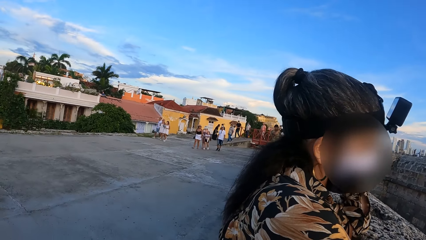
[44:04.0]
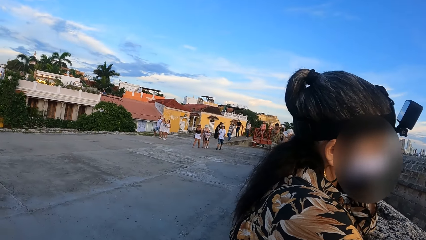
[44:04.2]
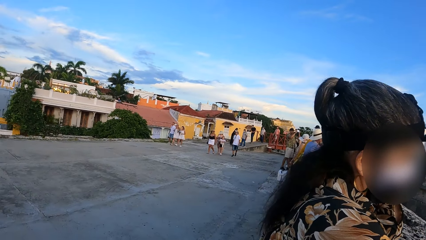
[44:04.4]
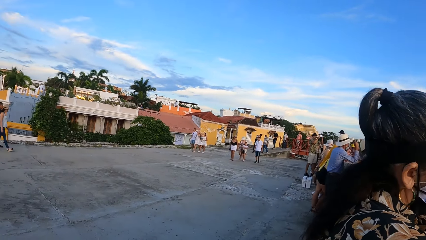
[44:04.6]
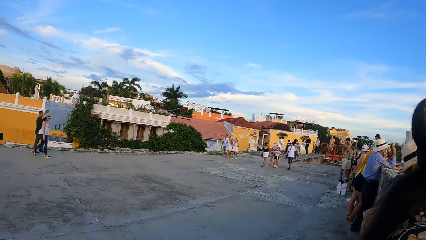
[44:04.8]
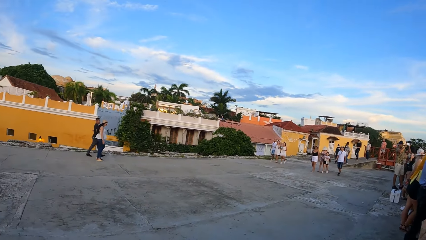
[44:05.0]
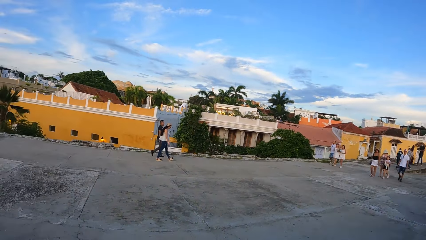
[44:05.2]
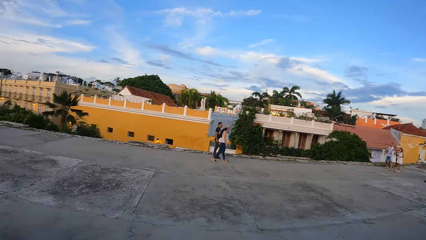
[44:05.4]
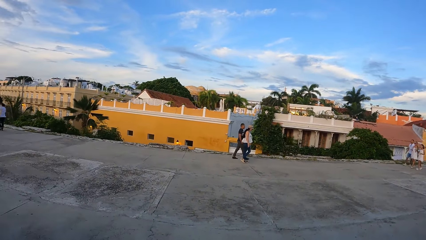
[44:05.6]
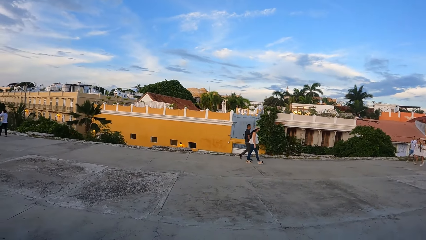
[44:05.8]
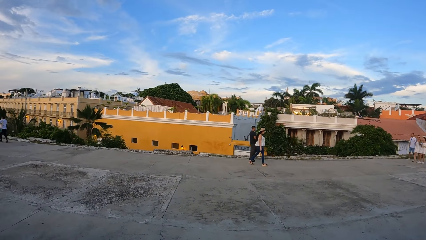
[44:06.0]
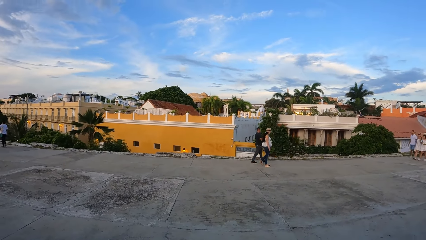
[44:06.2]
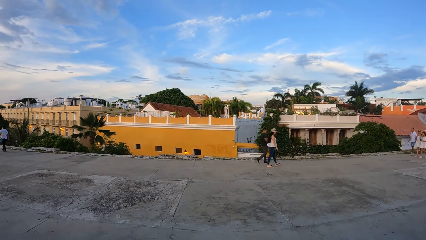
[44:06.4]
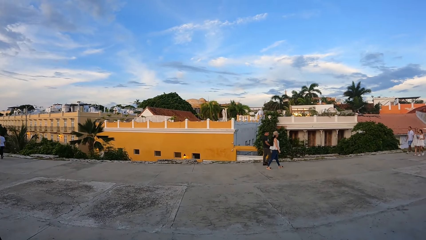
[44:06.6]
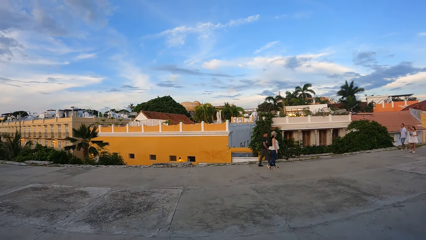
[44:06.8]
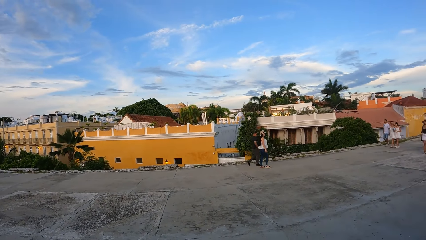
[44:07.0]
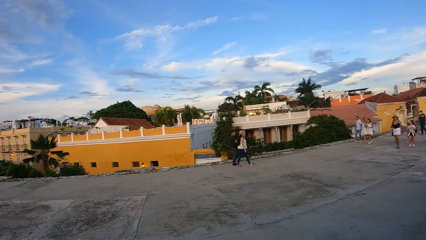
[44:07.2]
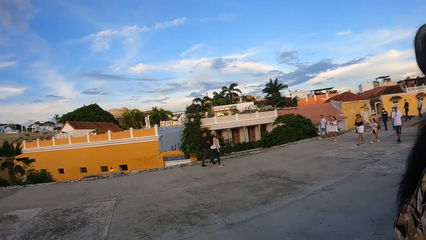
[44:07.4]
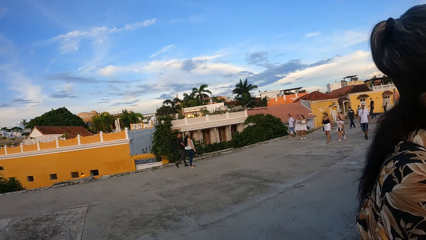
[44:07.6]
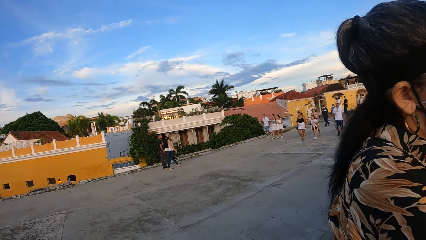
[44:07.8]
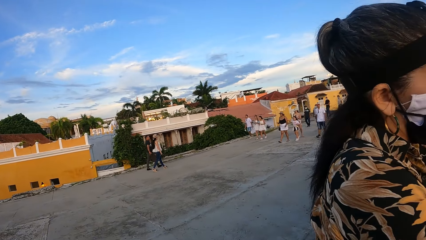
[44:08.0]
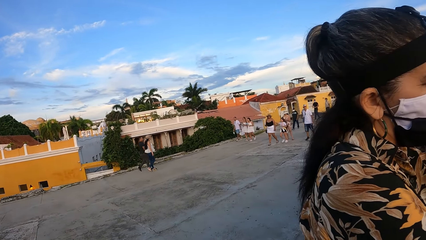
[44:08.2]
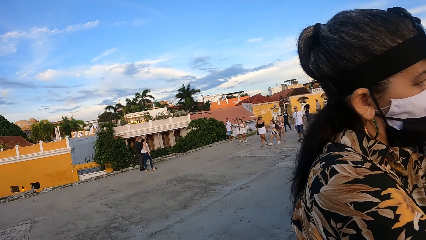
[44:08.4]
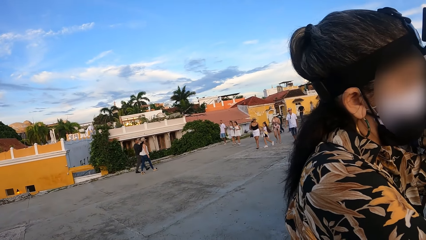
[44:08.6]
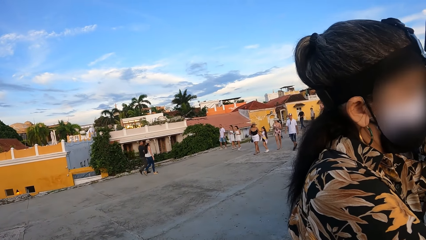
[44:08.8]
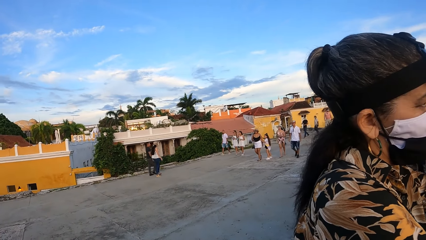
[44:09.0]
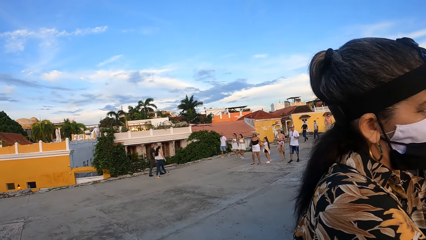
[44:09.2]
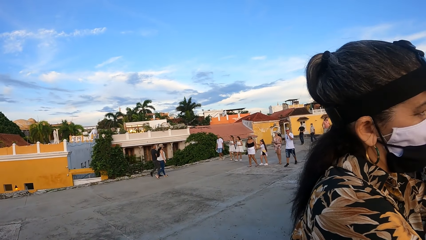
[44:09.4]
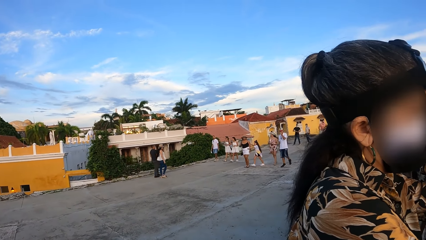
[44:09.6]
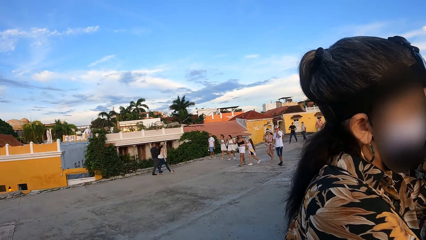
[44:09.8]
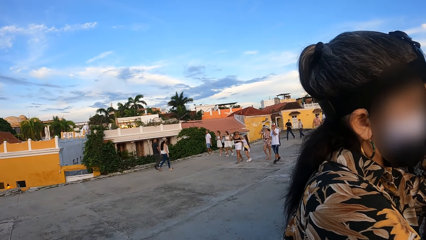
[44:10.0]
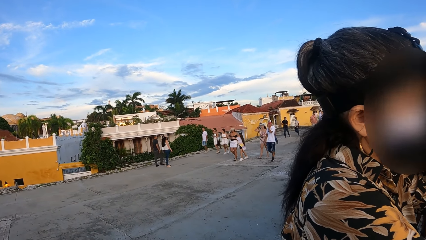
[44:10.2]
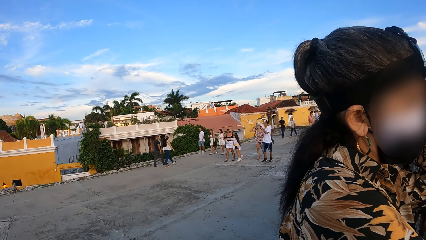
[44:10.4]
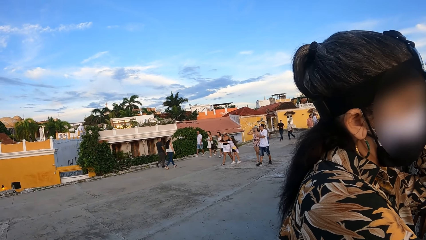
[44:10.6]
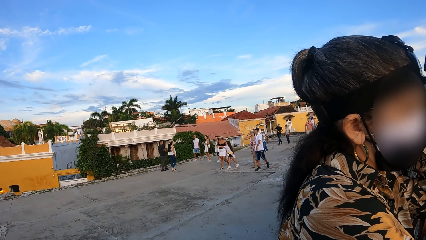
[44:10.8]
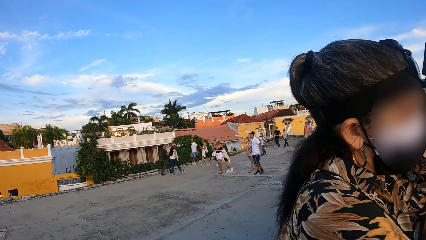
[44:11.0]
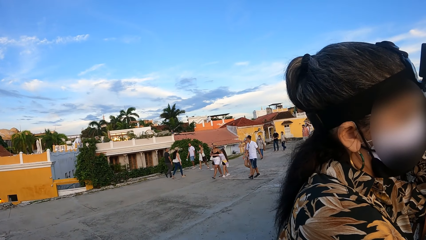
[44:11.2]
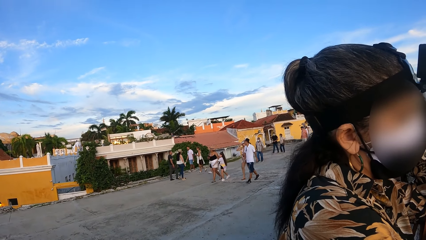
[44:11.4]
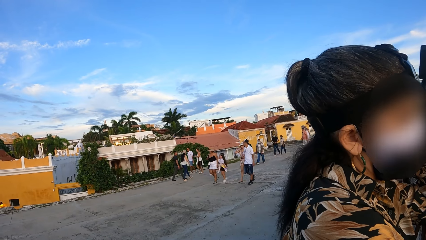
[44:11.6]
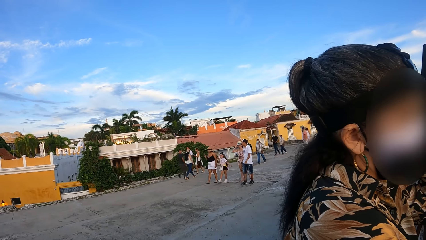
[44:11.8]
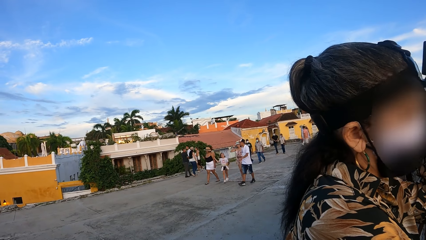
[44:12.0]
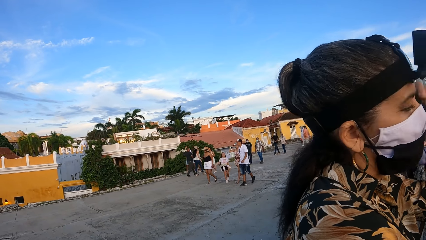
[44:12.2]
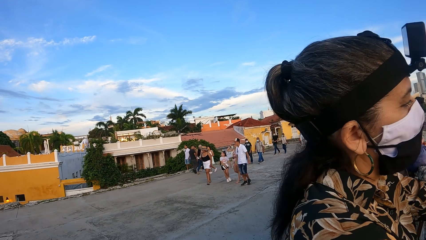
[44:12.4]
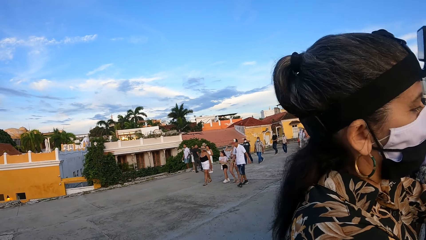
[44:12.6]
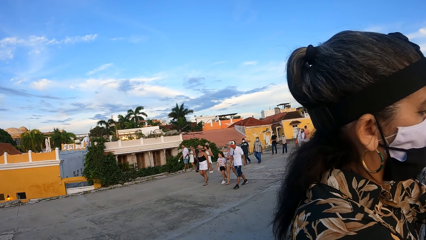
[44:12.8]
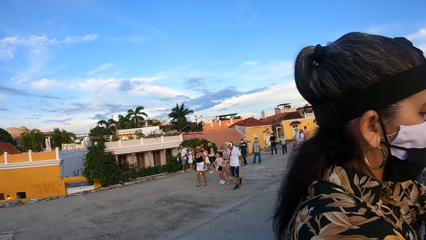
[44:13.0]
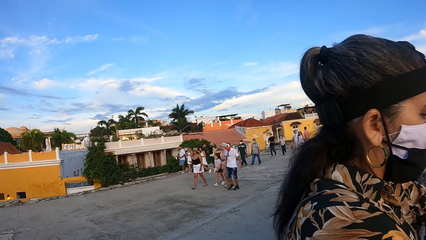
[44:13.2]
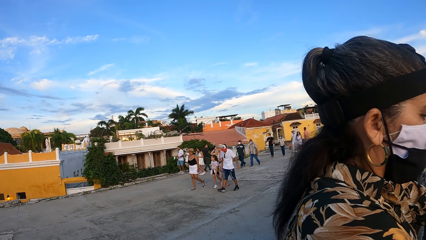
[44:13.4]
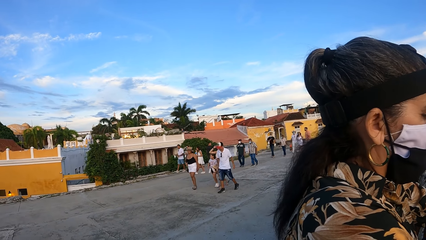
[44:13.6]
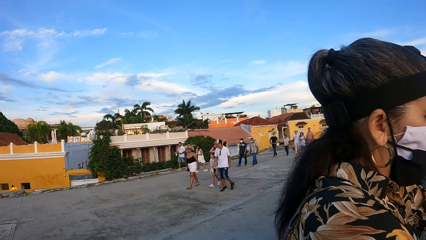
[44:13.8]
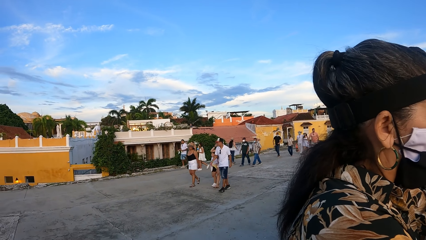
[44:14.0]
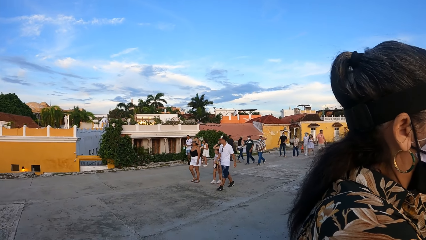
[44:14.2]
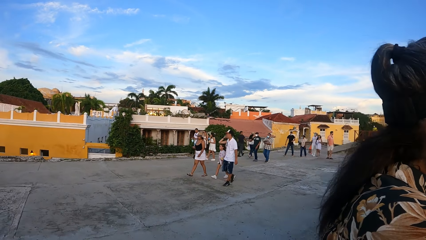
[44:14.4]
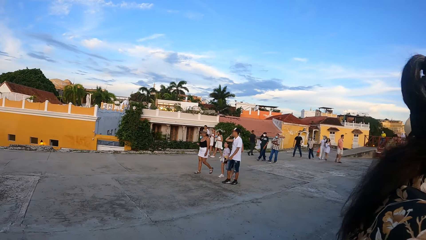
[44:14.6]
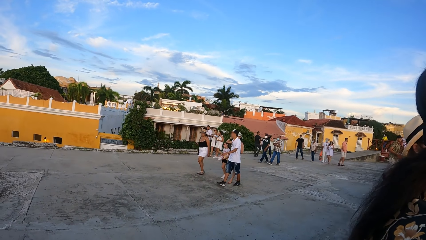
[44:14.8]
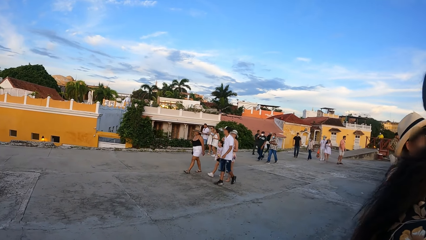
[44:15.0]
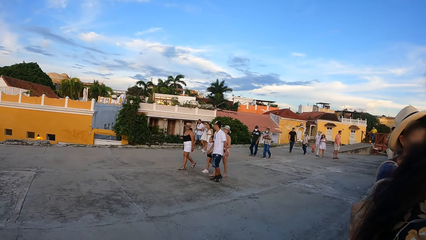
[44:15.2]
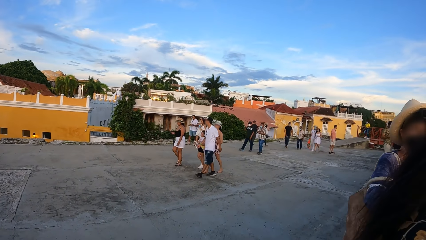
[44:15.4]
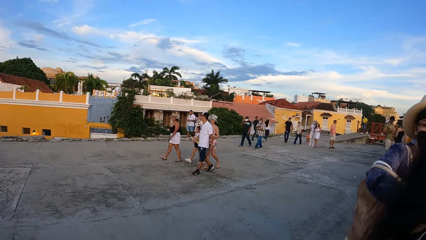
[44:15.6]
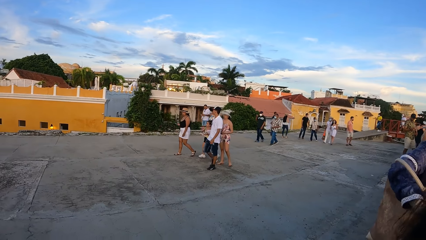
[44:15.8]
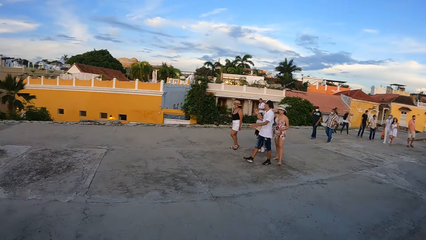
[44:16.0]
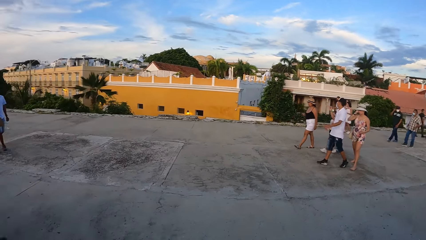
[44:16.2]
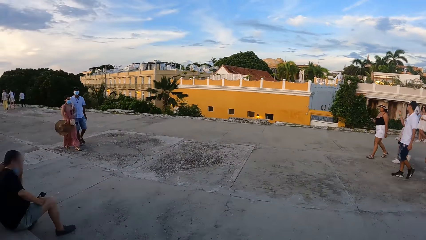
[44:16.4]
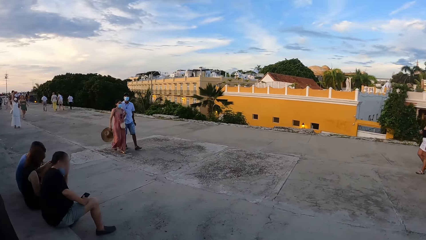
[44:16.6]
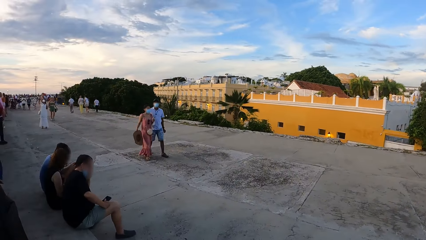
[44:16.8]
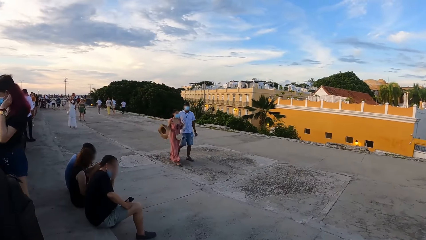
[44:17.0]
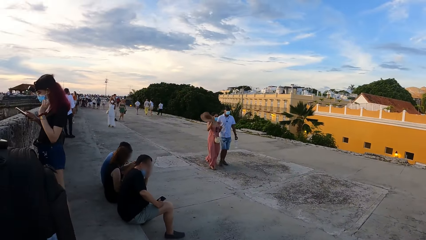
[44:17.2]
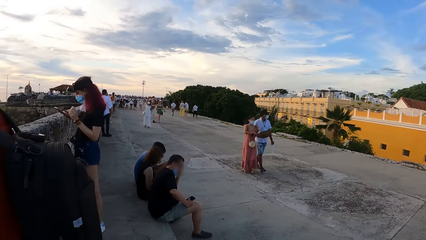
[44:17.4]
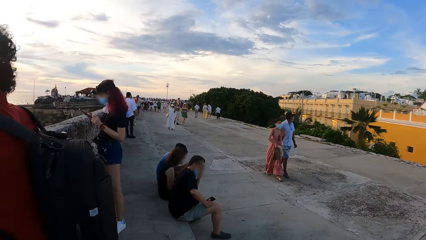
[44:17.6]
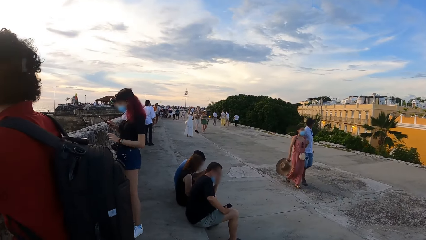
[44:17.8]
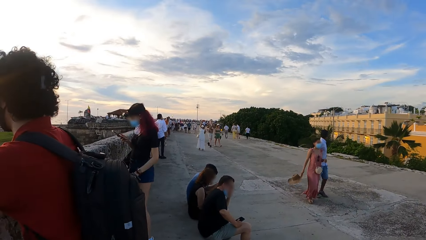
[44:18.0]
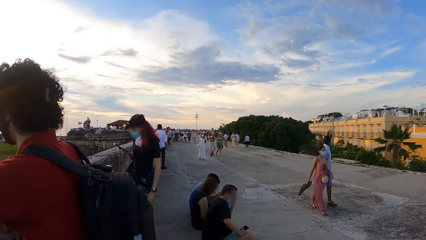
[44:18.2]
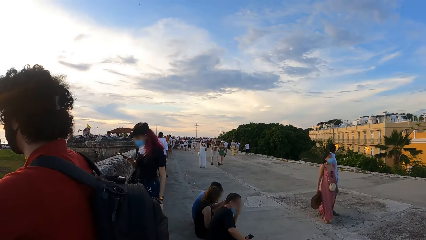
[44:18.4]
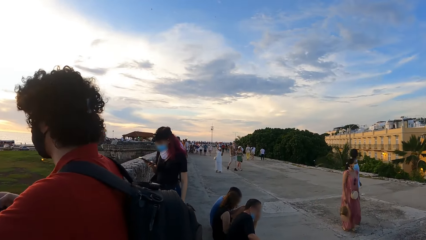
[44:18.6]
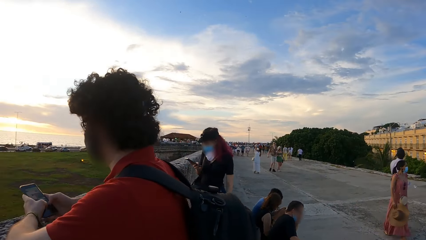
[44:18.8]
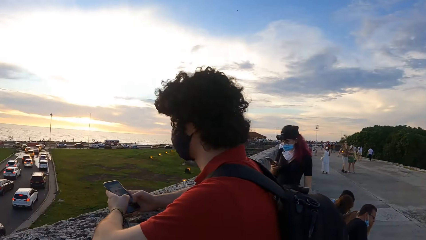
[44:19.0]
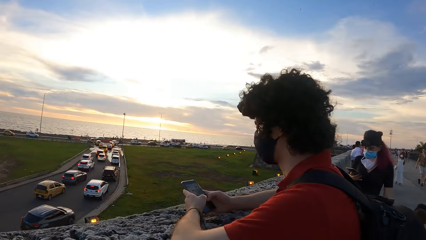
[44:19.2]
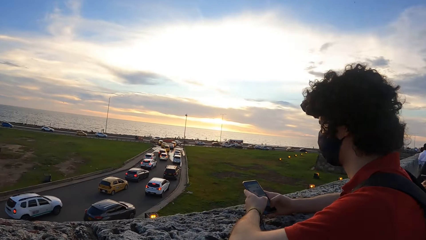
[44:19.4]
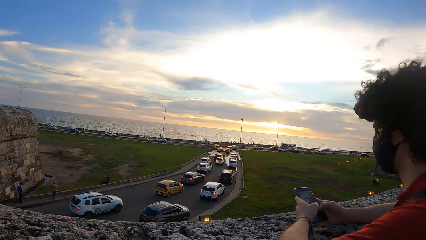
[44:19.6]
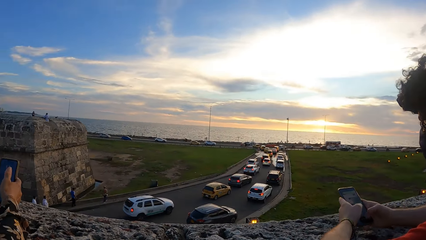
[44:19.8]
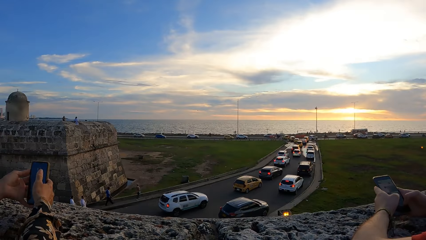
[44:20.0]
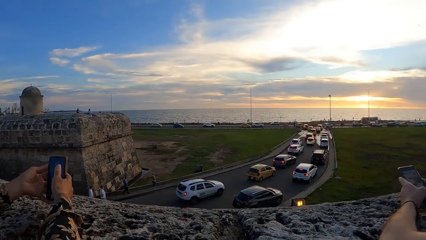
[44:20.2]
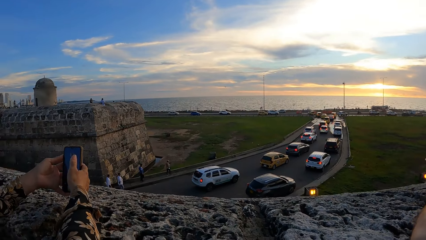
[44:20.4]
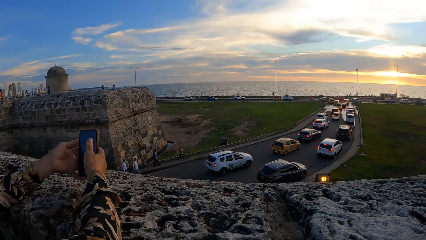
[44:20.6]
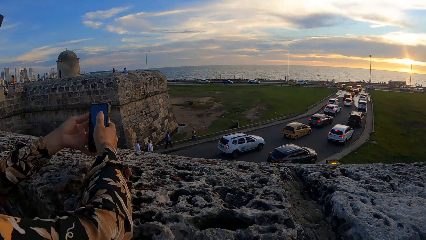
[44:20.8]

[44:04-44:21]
The camera wearer looks around a road. They look at a lady. The lady talks over a phone. The camera wearer looks around the road.
